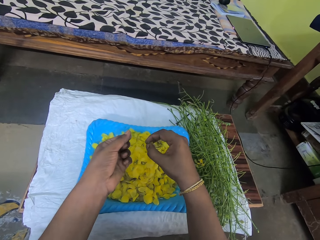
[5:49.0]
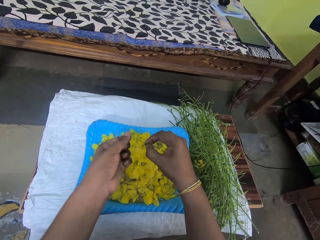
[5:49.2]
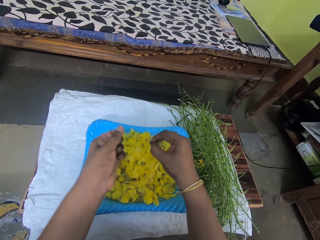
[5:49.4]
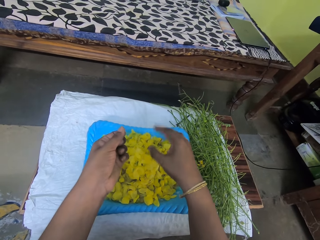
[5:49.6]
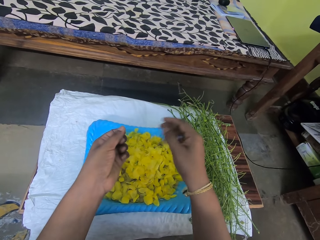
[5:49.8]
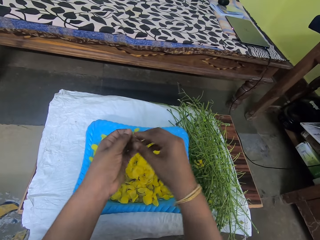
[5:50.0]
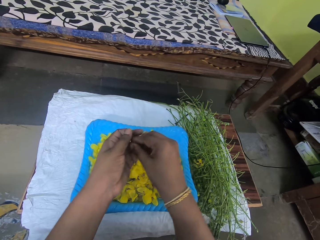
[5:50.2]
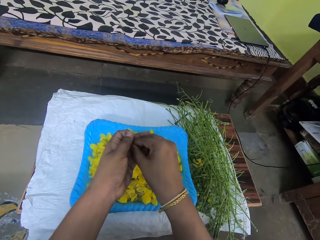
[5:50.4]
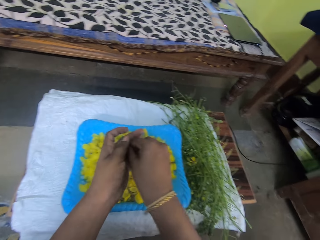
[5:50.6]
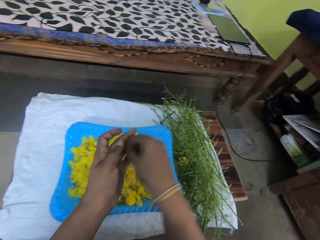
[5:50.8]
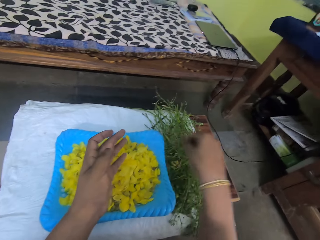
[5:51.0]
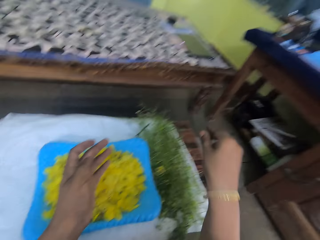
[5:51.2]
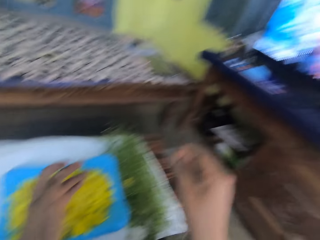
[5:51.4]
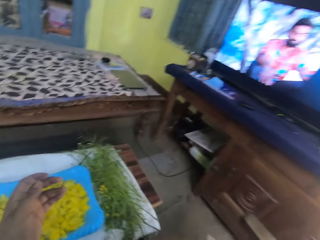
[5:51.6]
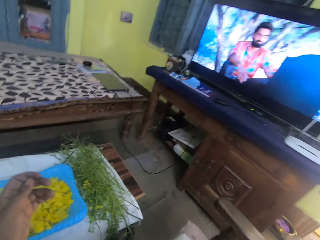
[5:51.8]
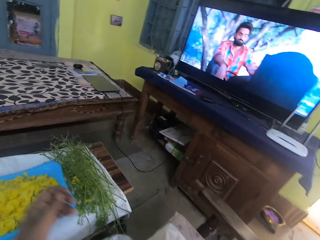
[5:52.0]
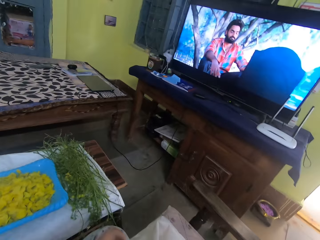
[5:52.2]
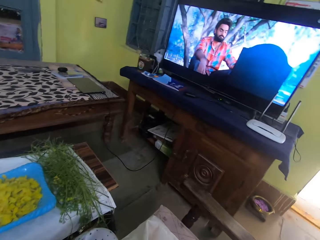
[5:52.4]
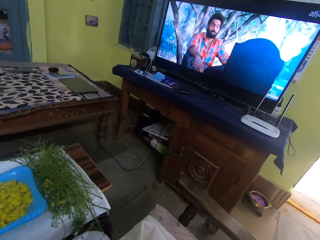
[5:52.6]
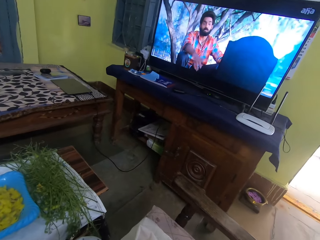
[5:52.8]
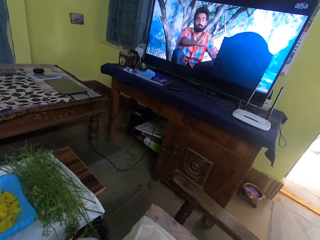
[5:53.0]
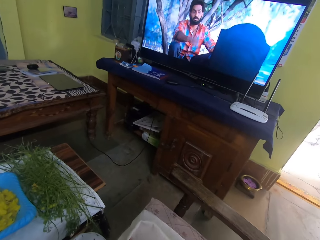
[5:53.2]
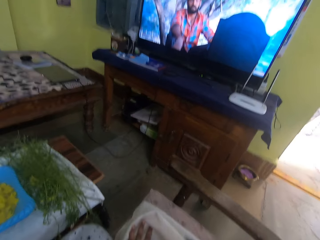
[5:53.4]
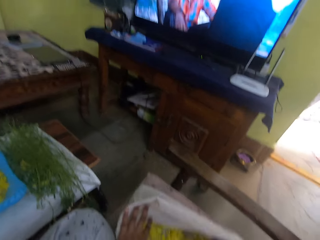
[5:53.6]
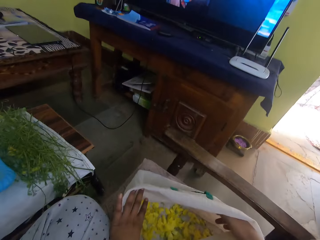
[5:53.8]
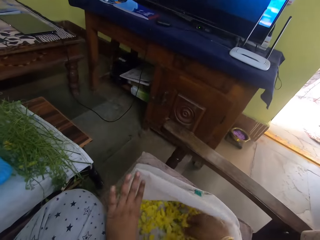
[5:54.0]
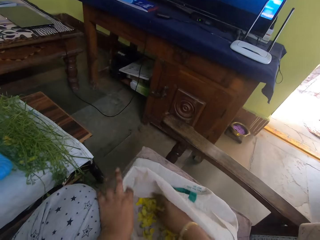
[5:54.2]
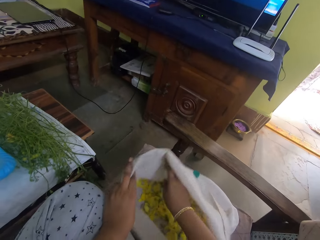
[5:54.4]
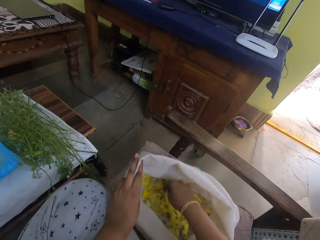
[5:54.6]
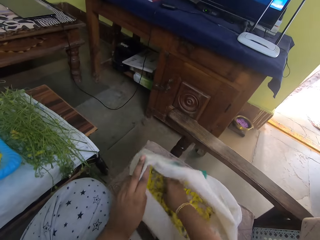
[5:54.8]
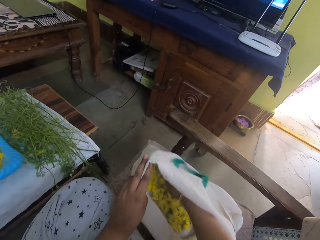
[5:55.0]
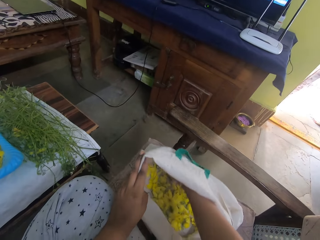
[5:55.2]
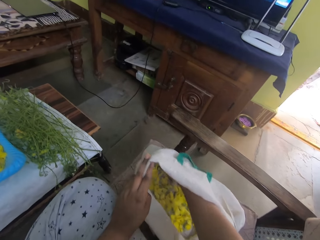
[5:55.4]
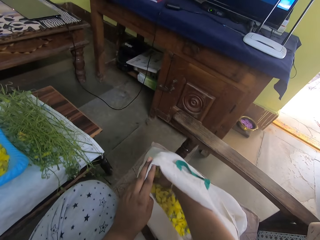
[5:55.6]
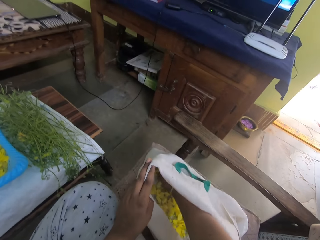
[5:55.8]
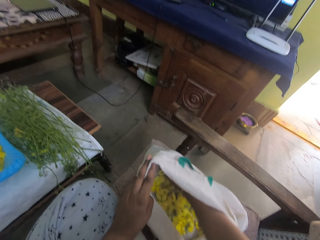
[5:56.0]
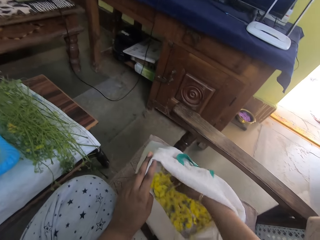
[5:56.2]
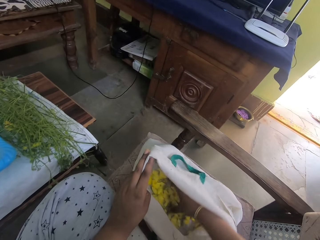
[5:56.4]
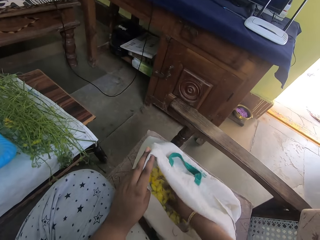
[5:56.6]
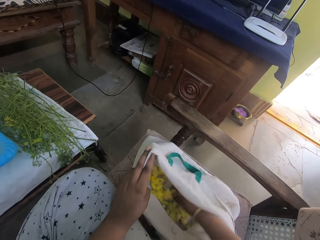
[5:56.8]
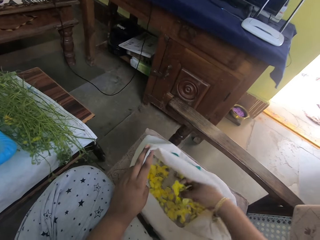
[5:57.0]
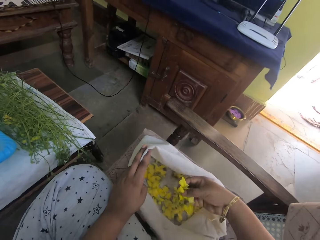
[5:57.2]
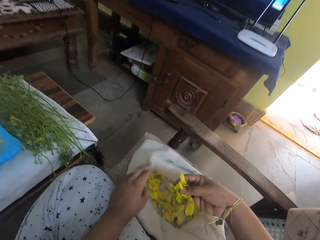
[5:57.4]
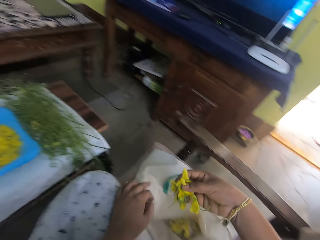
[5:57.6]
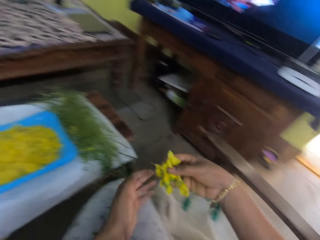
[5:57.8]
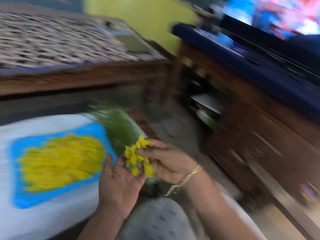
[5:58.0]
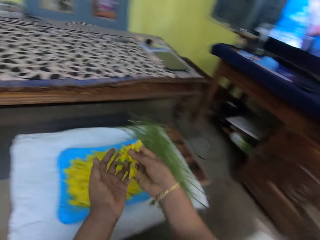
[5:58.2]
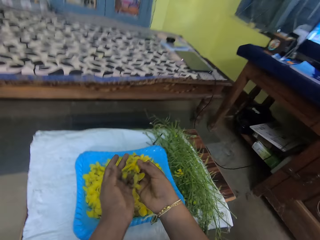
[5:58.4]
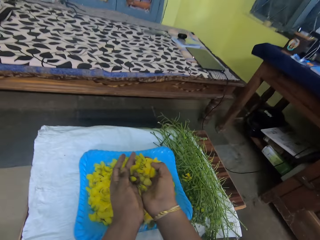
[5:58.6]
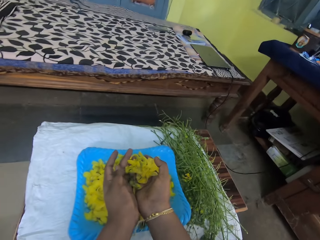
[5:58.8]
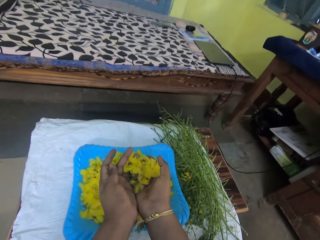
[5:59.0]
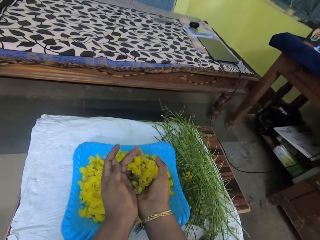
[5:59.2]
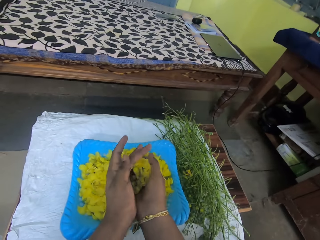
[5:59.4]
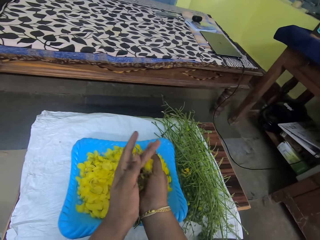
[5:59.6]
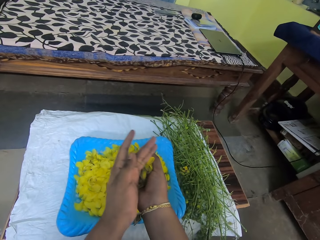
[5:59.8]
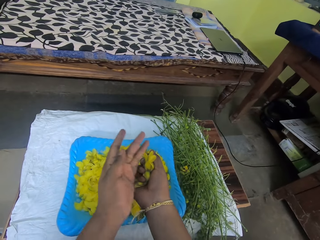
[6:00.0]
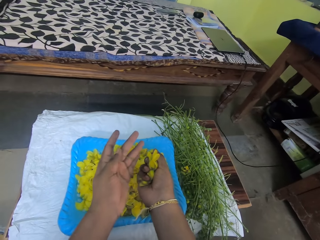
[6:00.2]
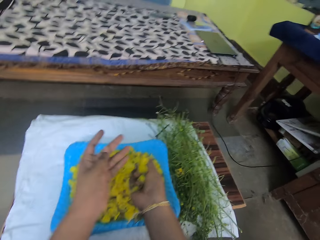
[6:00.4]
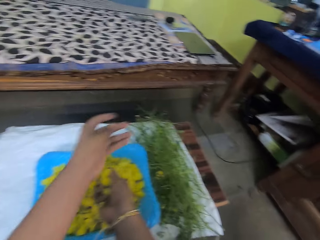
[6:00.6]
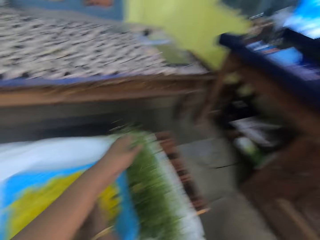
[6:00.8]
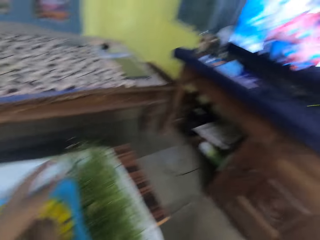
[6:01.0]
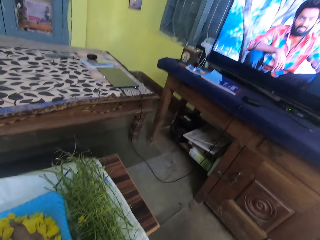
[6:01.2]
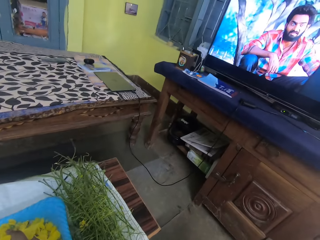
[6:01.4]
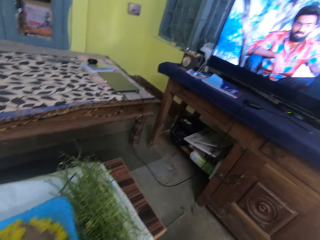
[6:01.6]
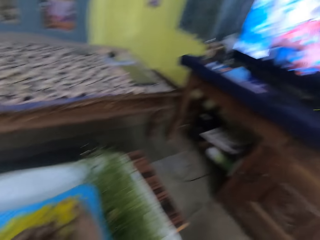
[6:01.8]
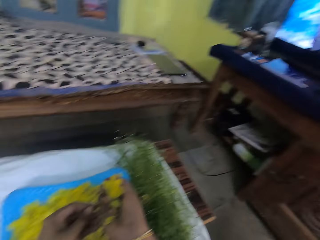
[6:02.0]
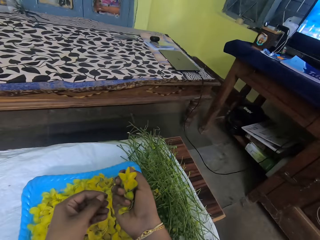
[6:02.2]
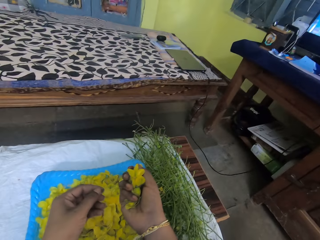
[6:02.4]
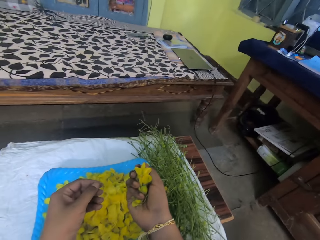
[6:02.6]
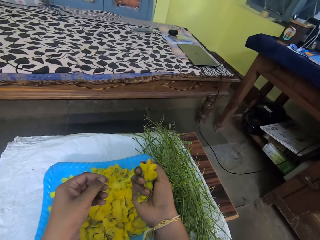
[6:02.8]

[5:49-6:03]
The camera wearer takes the leaves on the sack. They put the leaves on the tray.

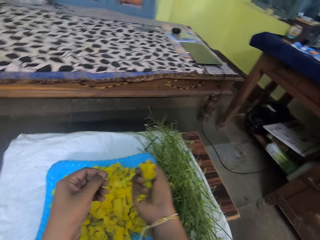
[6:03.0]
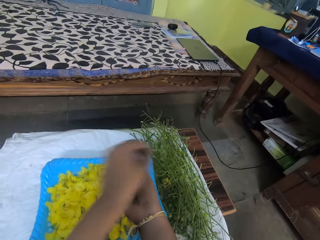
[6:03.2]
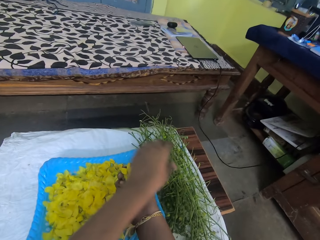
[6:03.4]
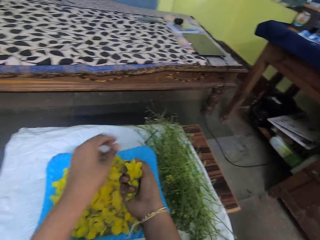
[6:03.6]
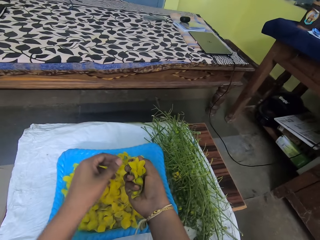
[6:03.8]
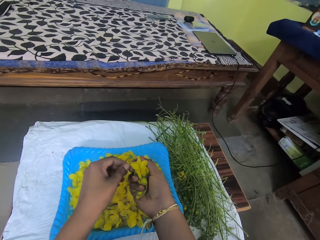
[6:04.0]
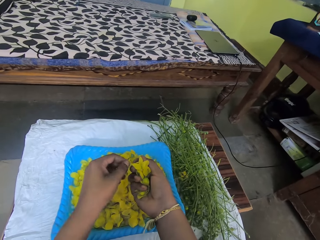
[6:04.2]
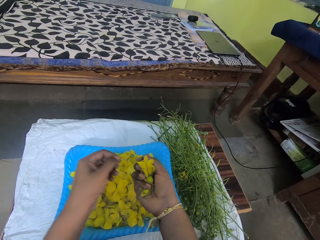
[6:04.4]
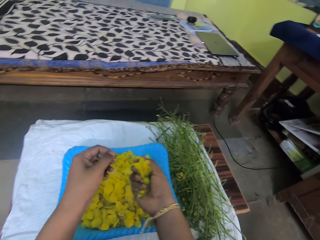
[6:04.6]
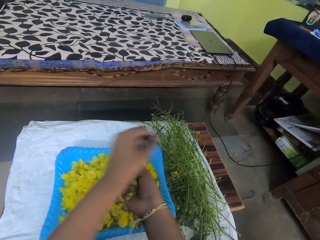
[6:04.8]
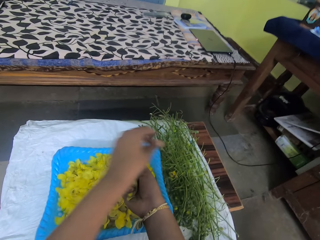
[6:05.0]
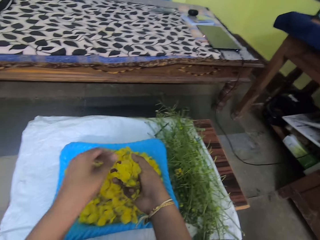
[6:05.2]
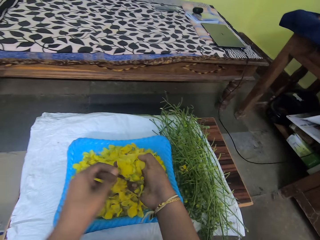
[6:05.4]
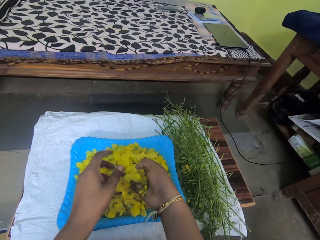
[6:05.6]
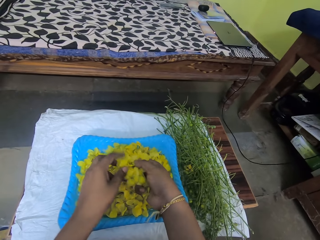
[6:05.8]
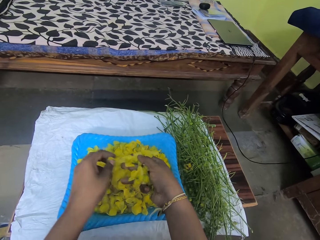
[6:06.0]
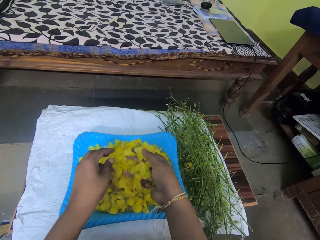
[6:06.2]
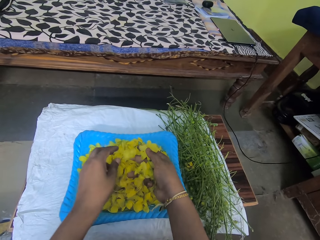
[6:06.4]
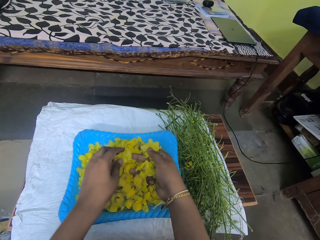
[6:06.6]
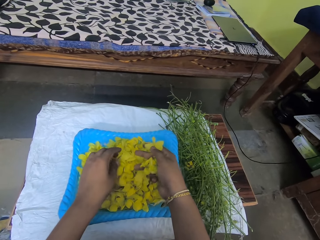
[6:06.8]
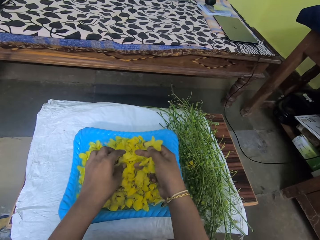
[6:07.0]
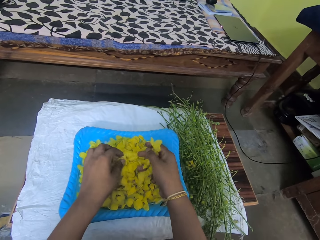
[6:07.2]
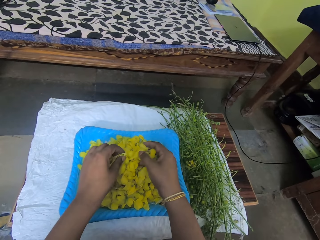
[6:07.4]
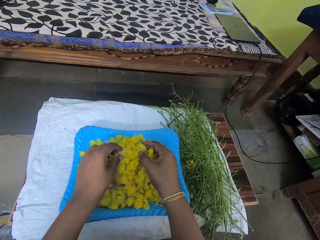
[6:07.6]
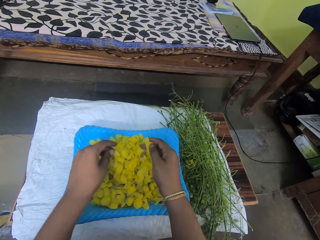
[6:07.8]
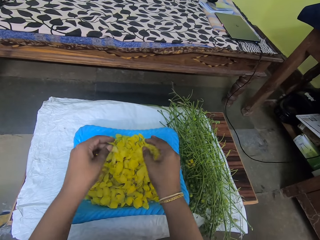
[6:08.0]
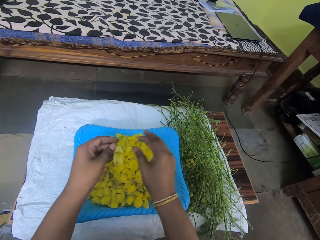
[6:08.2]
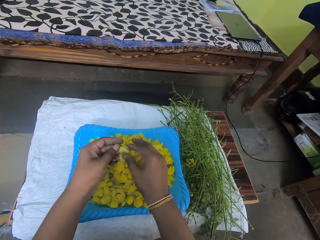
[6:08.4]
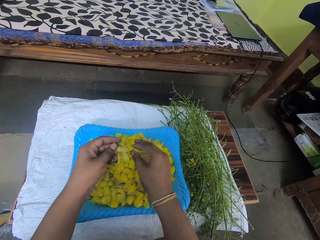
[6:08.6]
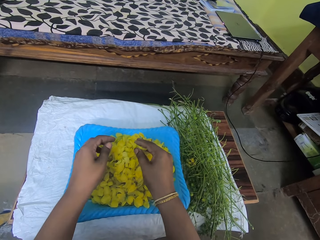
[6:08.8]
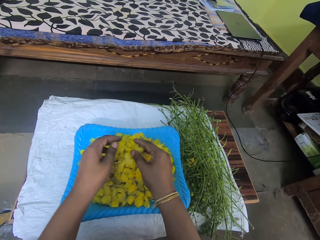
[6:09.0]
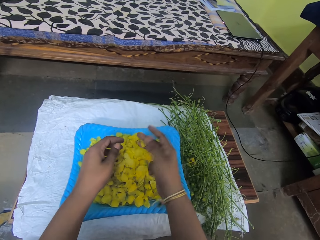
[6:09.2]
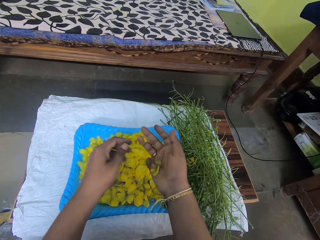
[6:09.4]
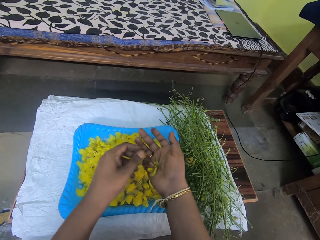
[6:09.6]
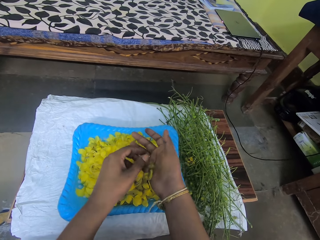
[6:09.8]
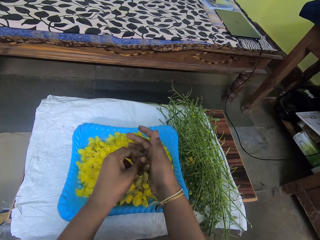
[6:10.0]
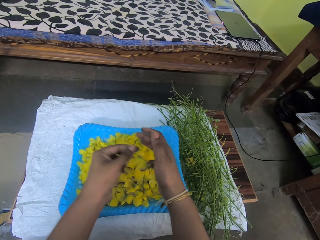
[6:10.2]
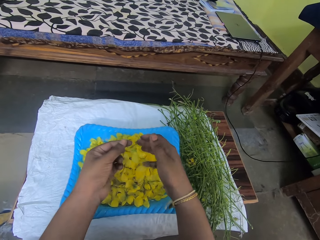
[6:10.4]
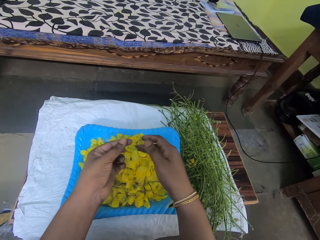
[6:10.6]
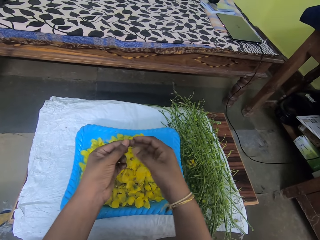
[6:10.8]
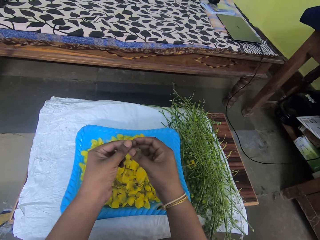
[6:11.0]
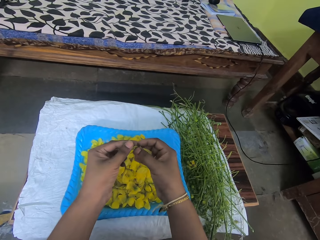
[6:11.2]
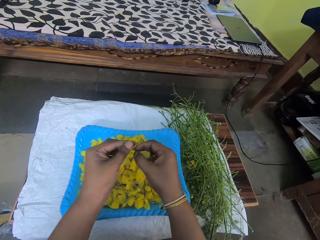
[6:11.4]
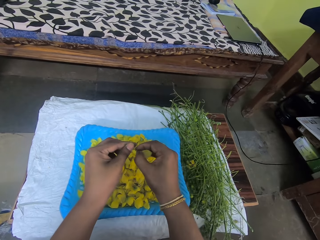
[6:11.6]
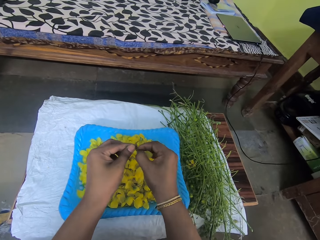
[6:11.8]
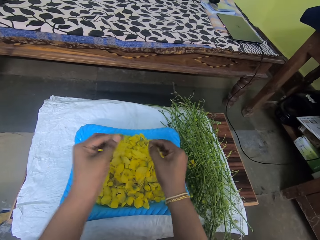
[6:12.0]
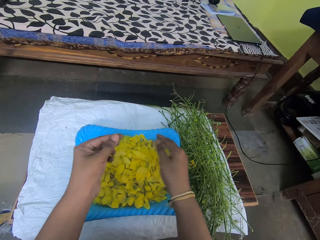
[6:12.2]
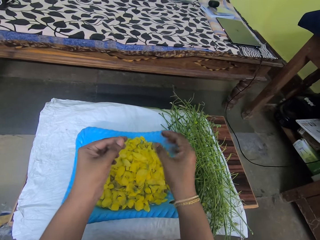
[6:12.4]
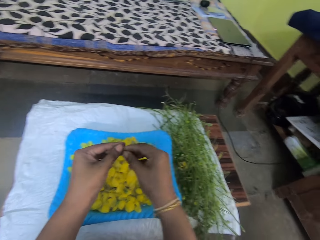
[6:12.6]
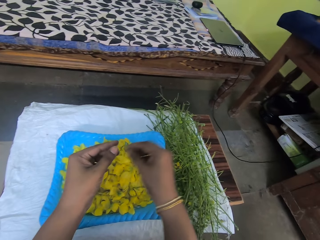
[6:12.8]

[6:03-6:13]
The camera wearer puts vegetables in a tray.
